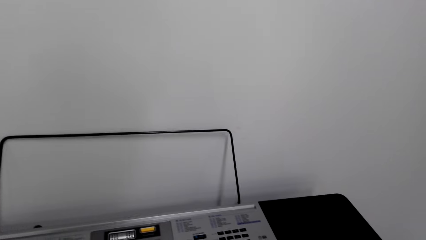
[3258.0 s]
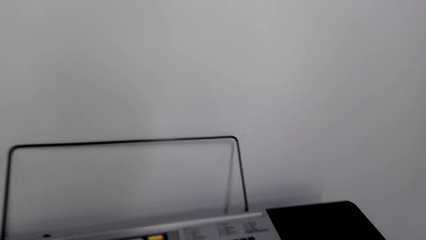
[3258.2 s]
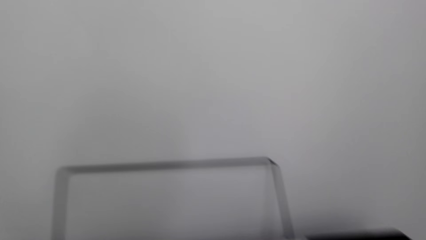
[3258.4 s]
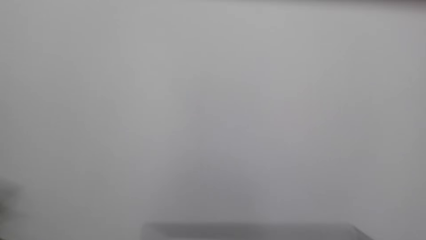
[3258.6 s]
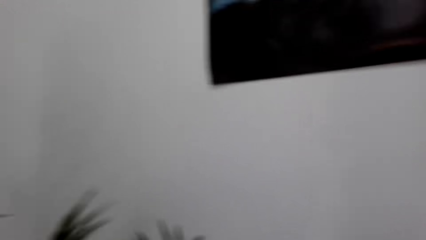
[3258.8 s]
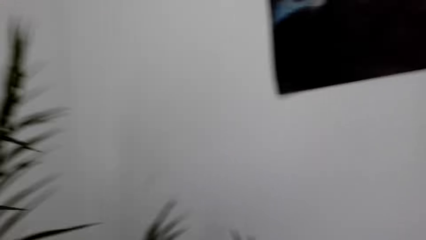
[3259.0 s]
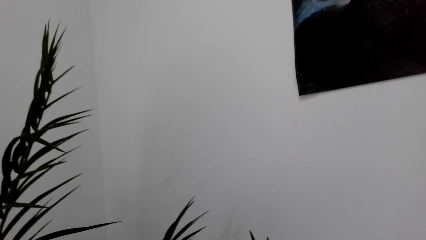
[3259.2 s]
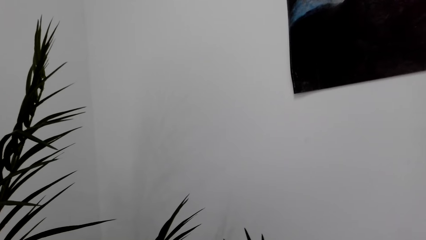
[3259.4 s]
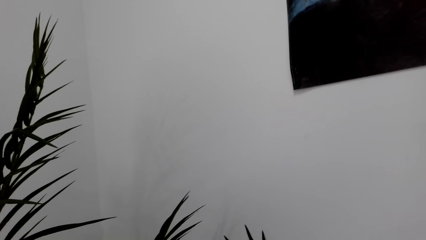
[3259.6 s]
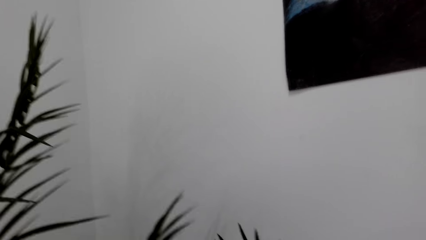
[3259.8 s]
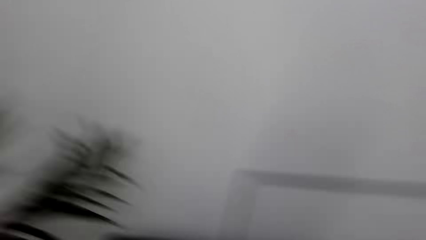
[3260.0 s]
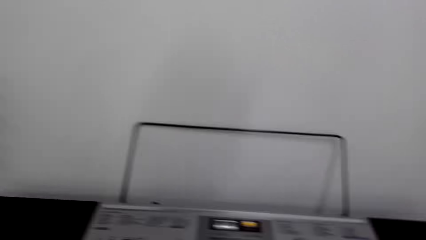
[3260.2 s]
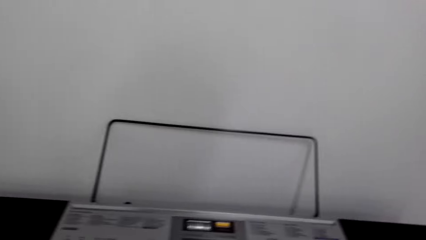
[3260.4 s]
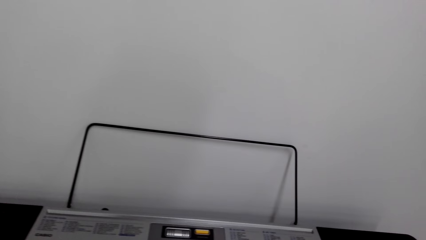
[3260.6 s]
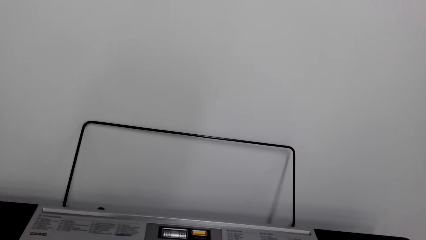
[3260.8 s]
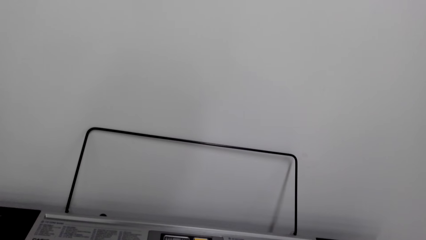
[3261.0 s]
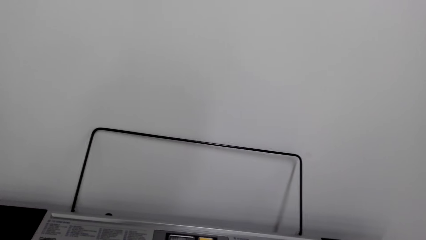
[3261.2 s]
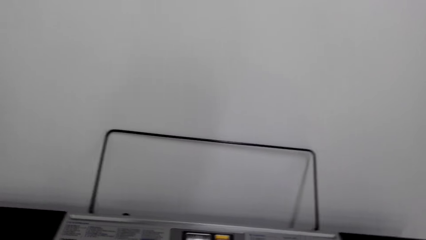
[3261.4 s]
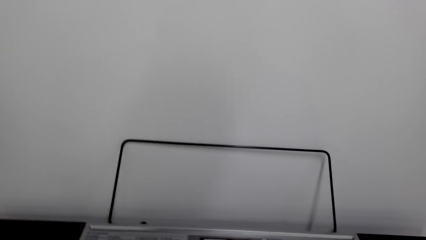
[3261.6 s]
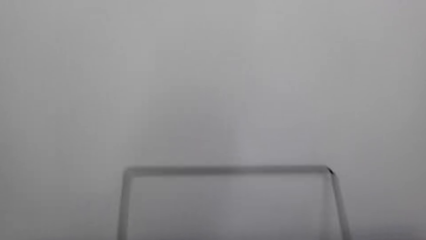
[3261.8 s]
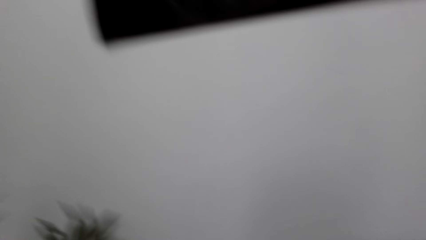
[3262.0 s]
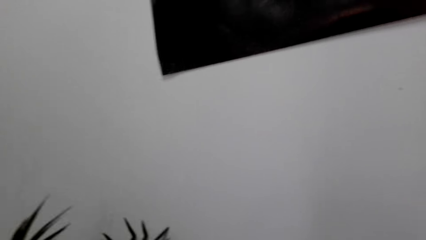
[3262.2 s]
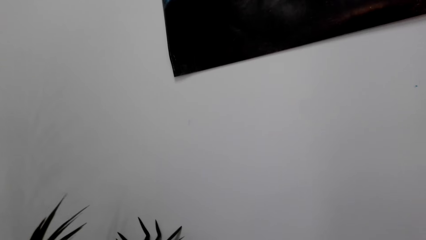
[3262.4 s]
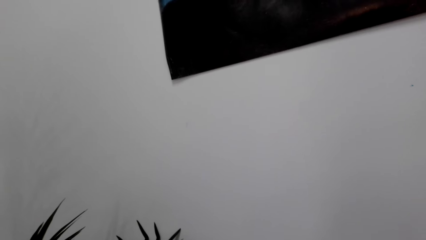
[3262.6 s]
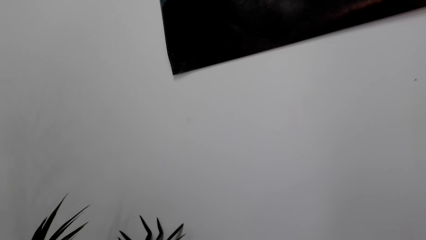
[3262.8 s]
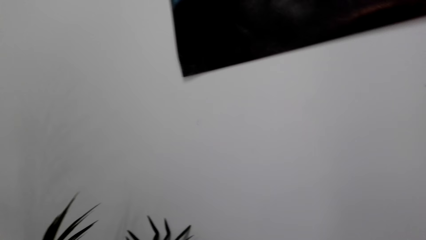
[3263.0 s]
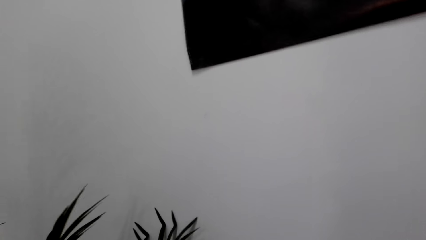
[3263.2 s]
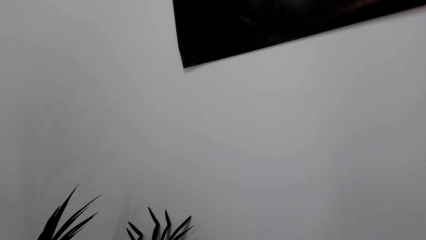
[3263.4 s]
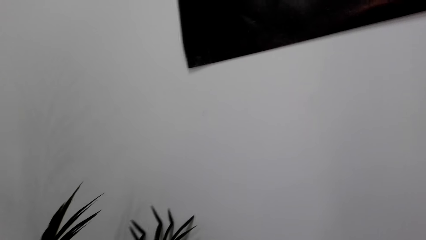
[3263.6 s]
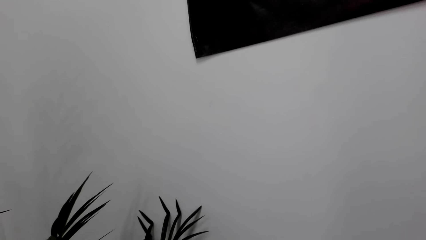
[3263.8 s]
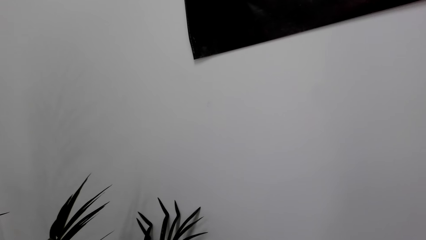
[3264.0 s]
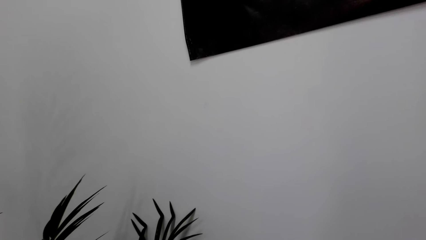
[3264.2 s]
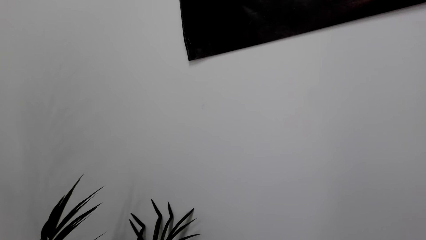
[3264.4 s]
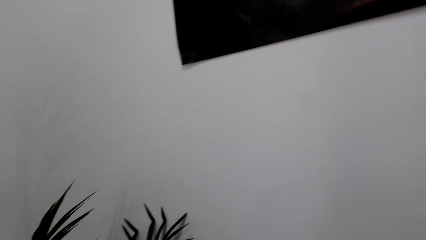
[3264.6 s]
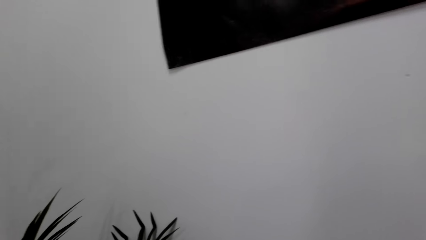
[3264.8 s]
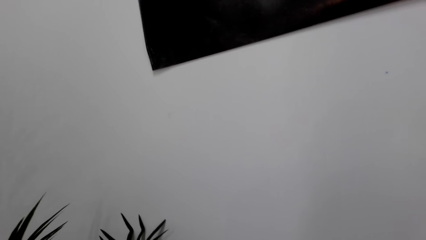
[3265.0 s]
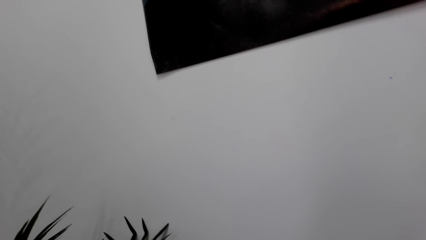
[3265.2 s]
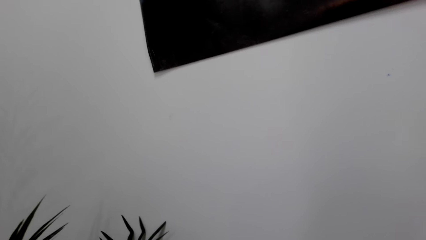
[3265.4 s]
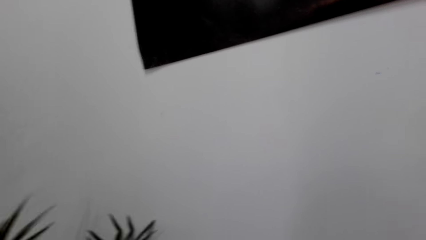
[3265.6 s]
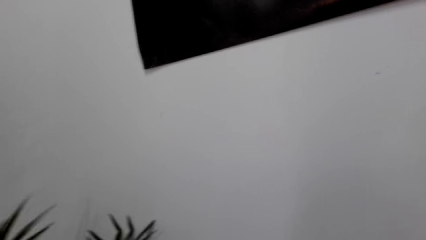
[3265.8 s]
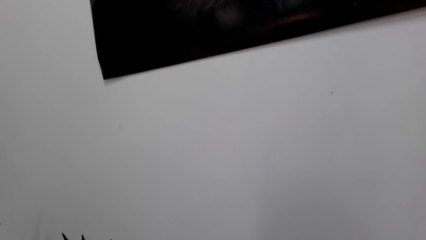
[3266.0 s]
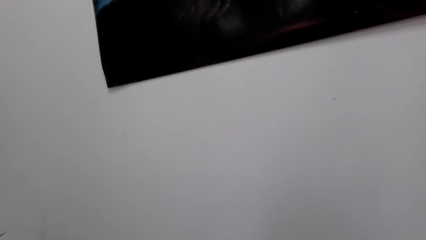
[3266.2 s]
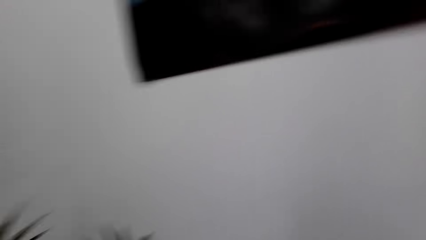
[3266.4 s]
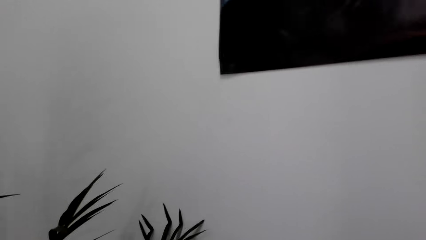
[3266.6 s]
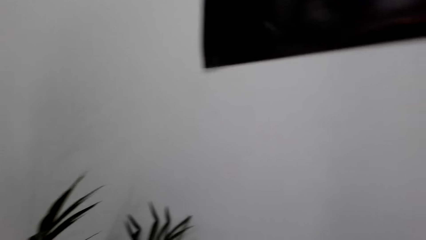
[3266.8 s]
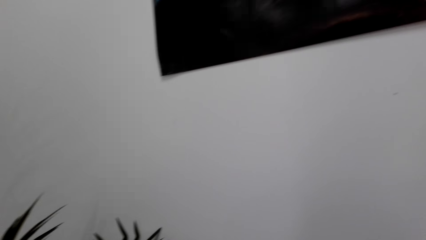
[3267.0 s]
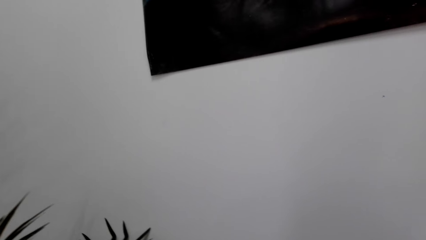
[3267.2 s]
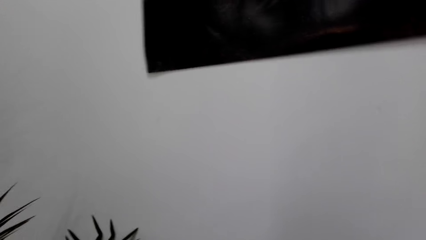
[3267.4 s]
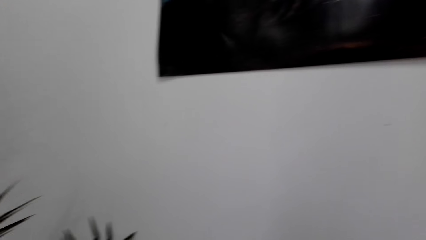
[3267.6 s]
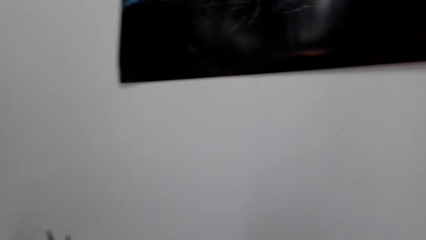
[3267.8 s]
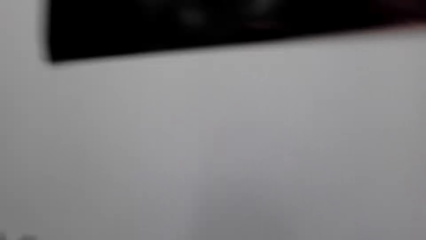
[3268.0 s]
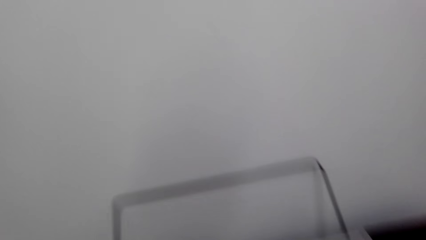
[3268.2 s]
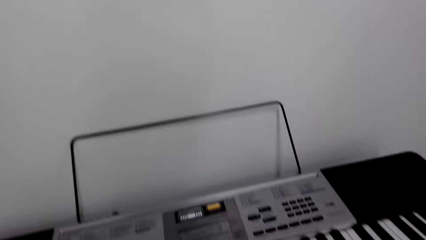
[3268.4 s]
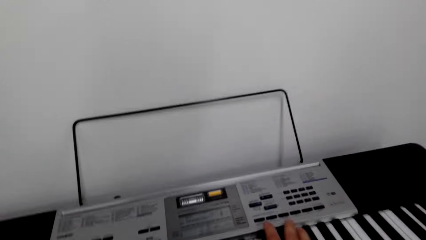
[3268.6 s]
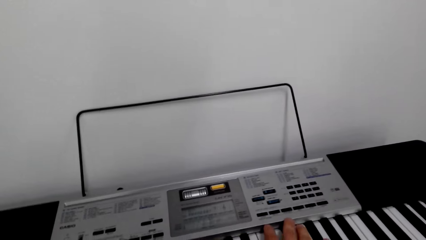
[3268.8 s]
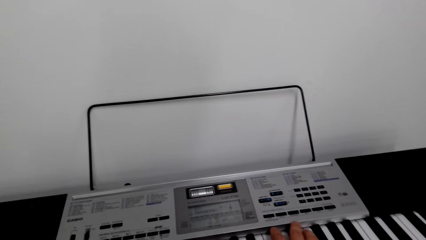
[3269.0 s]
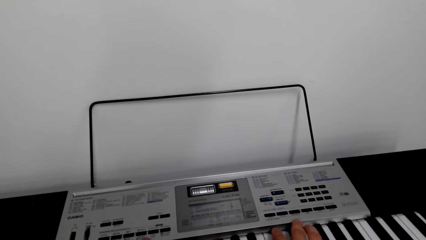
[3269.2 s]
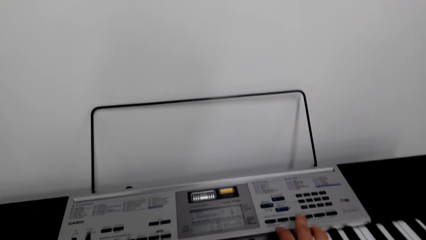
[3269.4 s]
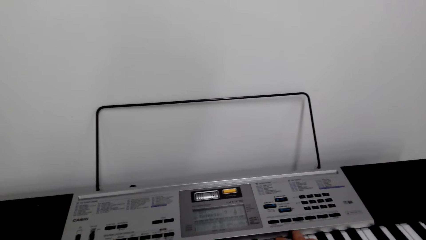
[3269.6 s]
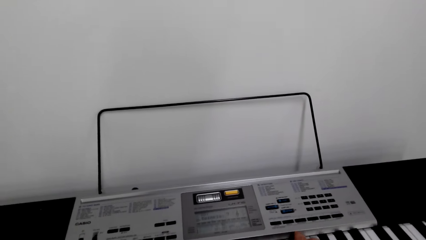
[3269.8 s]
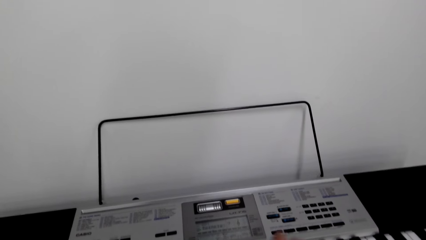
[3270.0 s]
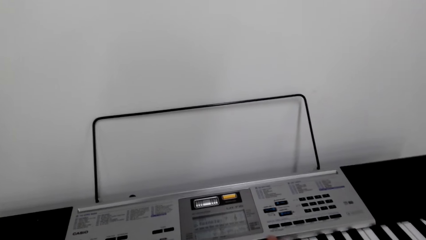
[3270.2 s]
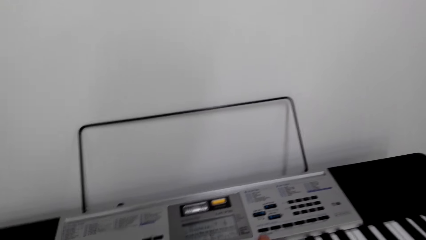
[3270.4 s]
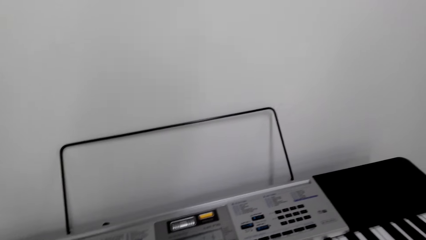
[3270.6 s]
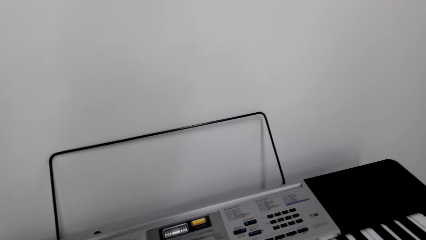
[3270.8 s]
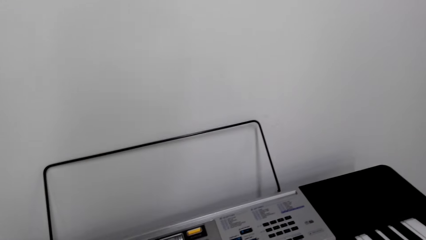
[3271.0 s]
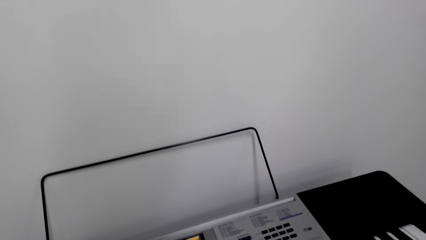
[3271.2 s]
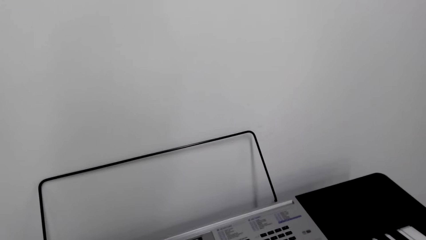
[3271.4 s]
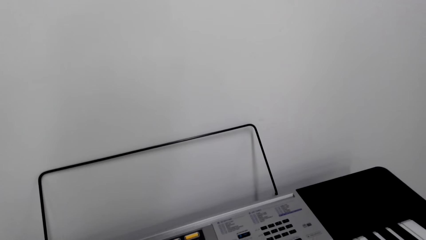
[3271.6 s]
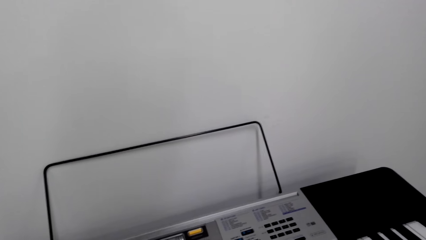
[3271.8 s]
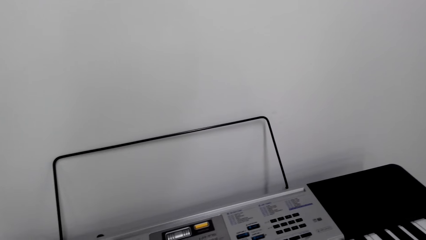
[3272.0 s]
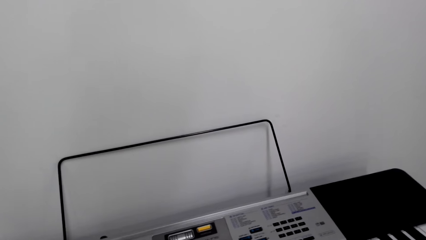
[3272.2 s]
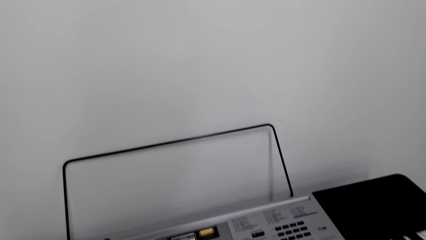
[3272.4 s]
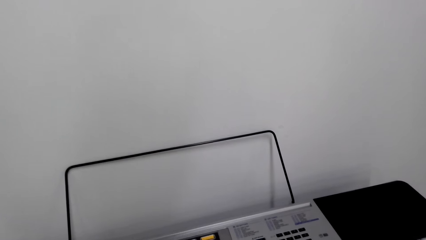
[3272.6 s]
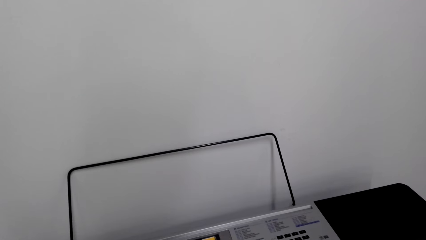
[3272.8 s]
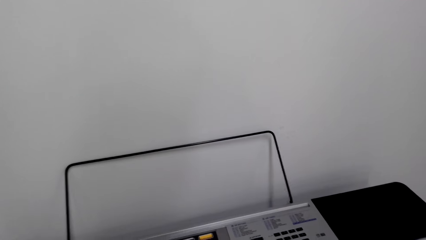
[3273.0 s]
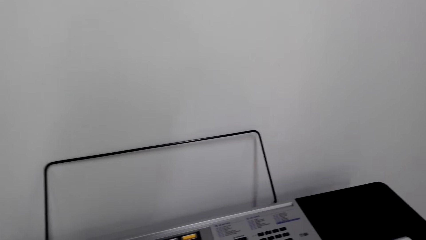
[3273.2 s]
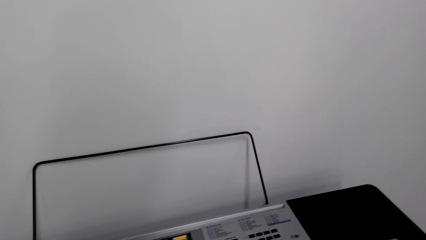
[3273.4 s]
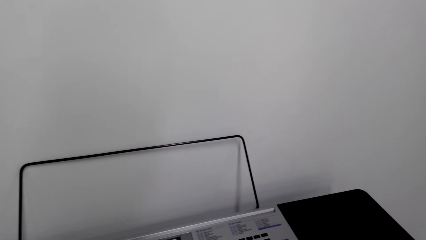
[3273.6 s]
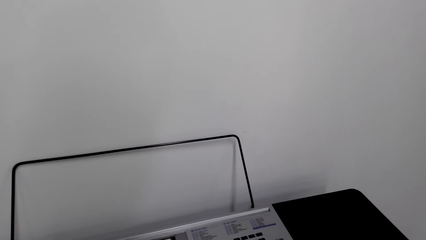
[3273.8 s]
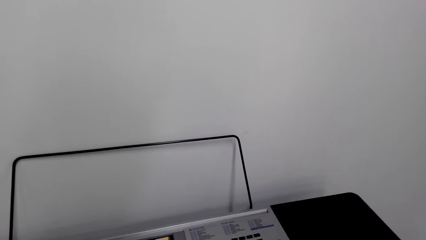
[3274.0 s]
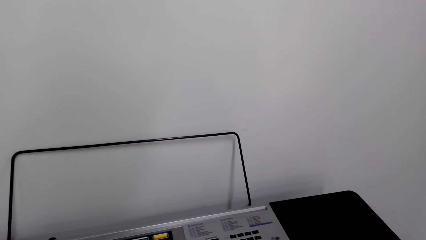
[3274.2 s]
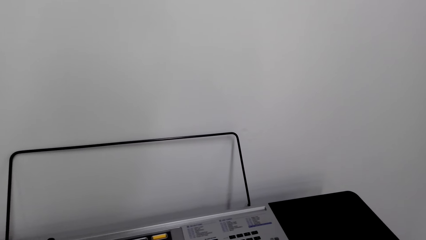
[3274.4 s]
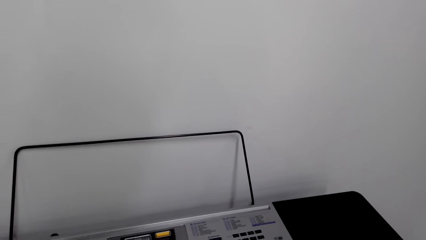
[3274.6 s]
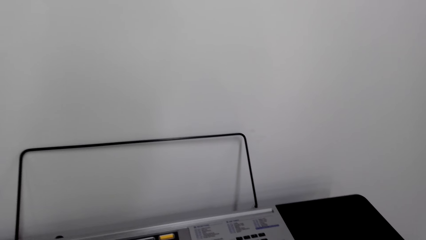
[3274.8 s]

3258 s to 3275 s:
The camera wearer operates the keyboard. They look around. They do something. They press on the keyboard. They look around.
